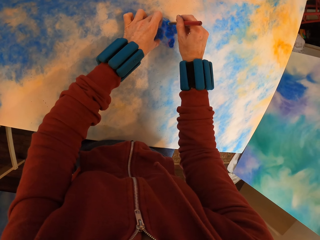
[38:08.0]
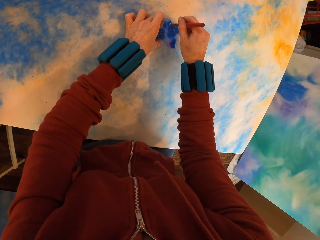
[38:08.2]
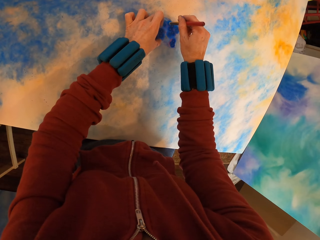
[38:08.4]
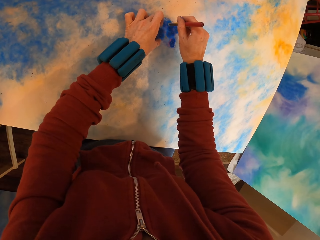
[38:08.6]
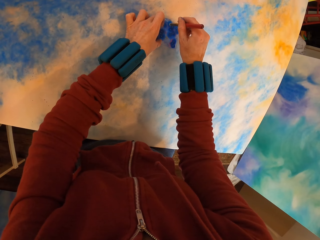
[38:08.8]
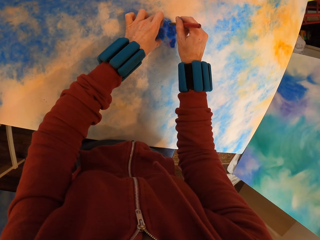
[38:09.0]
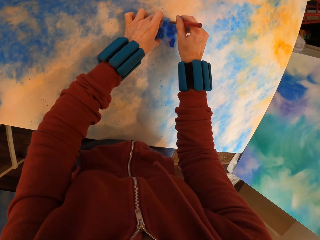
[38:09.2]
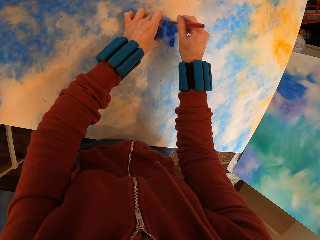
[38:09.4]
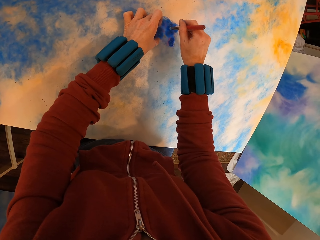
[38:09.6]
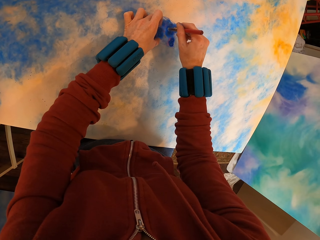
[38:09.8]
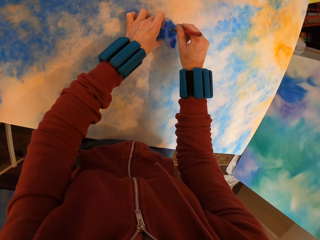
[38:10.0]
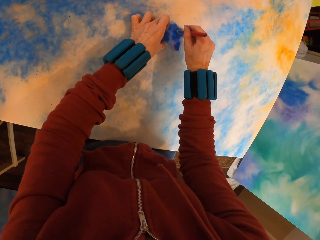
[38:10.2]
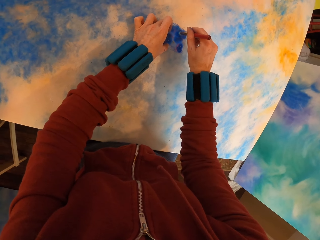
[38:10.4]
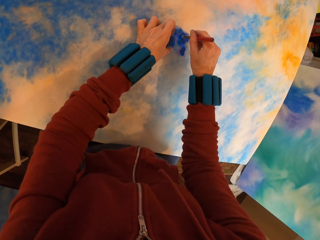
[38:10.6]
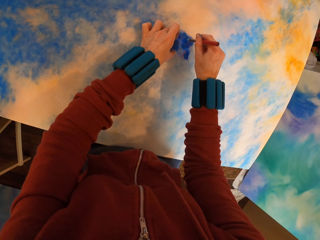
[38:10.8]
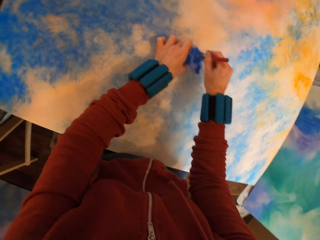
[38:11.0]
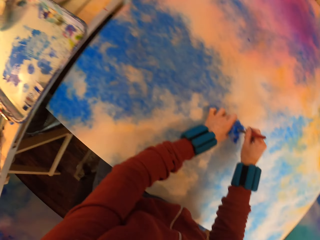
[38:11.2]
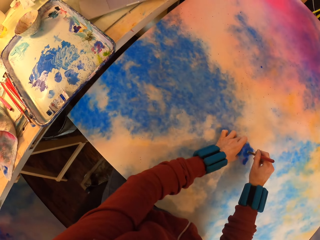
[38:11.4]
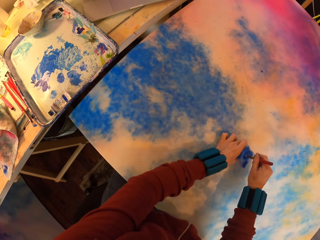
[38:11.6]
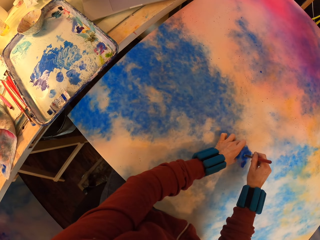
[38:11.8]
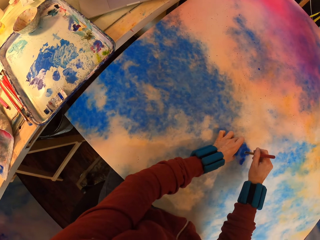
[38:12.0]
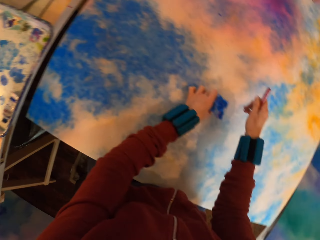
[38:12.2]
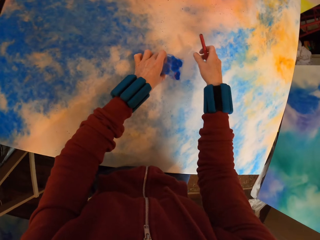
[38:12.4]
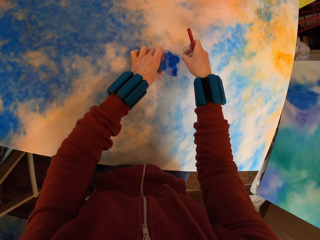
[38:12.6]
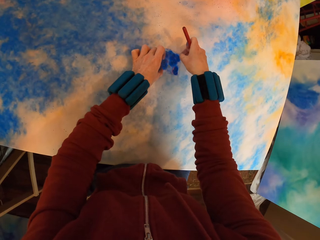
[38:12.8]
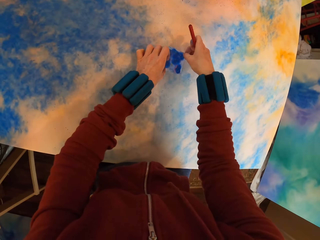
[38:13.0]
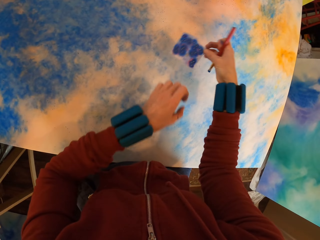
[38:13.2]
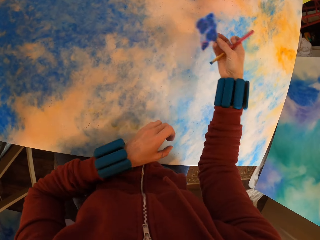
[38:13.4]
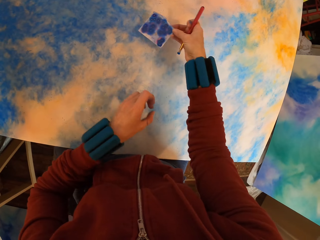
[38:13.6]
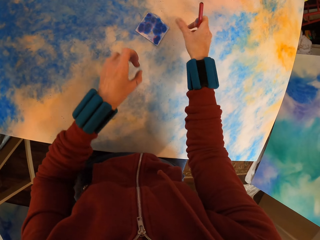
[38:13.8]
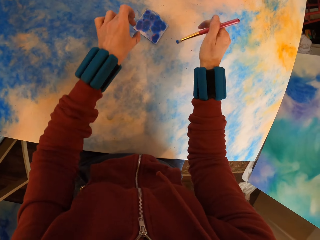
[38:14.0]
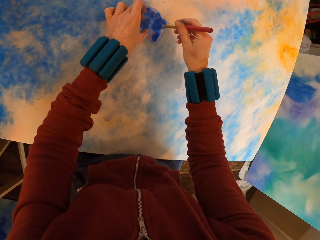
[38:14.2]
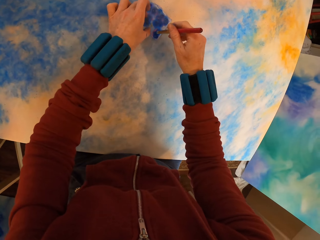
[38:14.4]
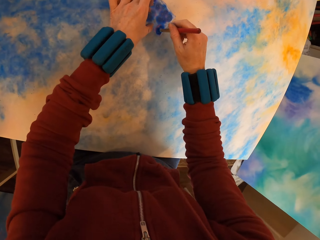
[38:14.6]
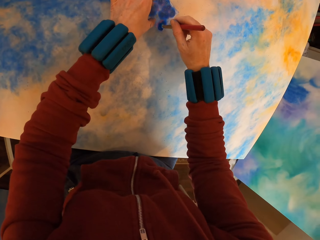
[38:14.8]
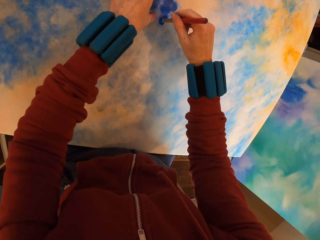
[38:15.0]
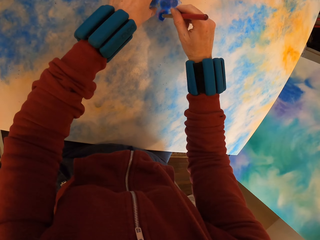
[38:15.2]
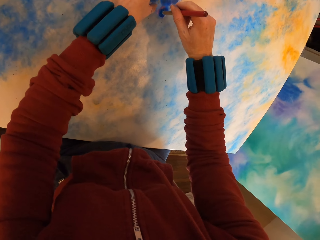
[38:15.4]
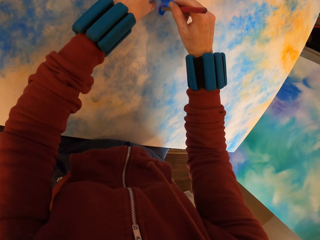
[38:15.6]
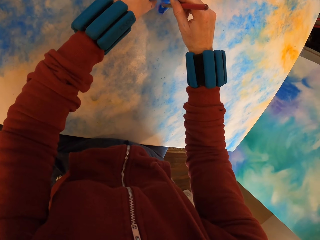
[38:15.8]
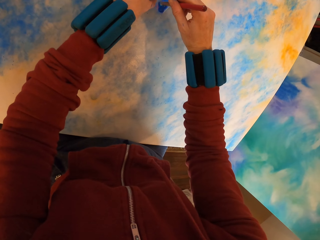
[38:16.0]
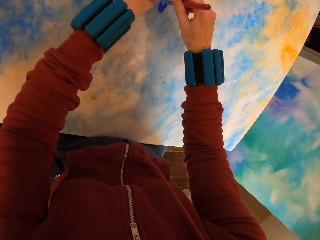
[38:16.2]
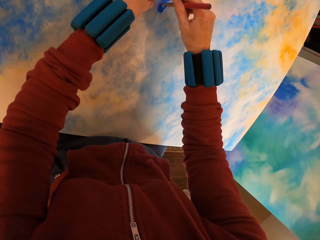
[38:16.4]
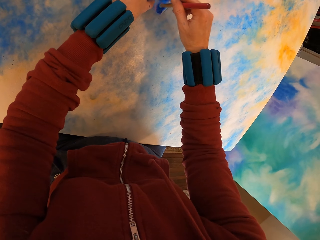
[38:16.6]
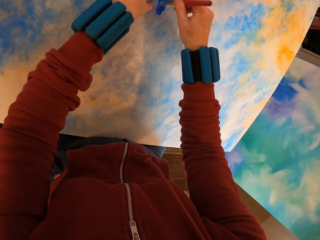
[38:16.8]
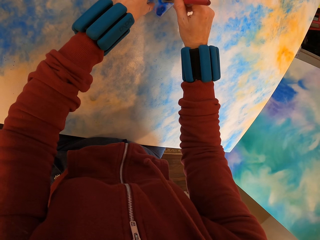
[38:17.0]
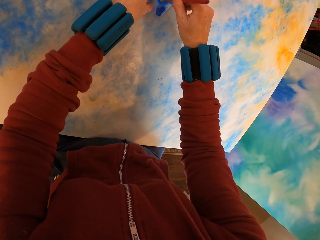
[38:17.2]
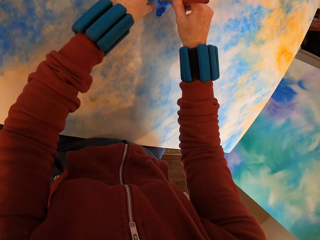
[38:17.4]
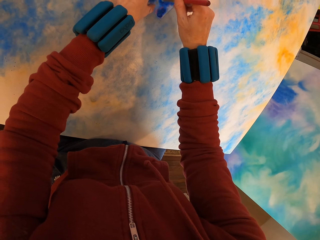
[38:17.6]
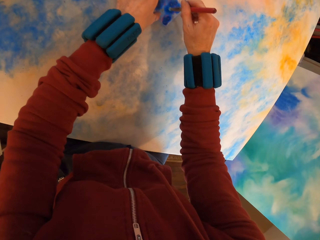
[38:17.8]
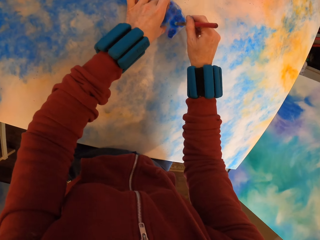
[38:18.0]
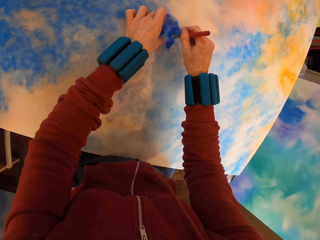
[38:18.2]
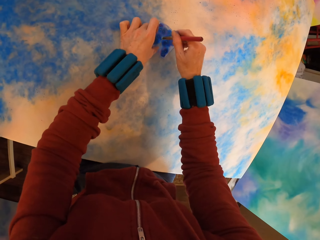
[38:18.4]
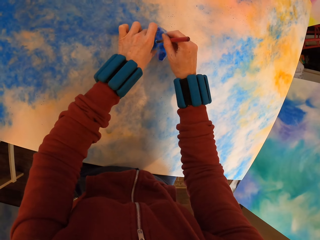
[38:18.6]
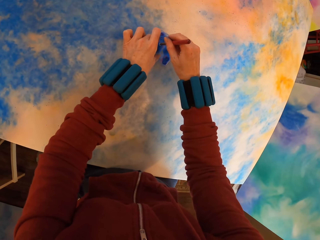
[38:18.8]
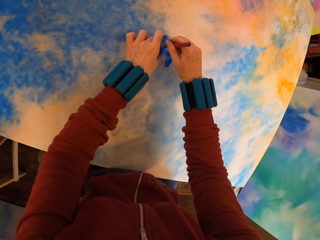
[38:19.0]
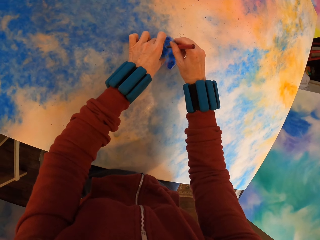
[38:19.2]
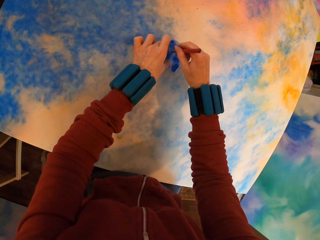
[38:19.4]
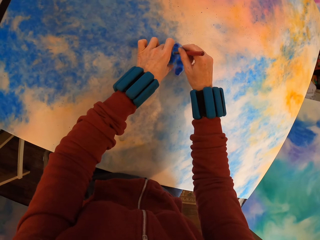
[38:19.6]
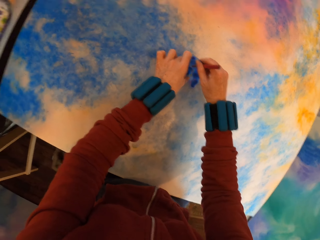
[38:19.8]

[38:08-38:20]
The camera wearer lifts the canvas. They place the paper on the canvas. They paint the canvas.

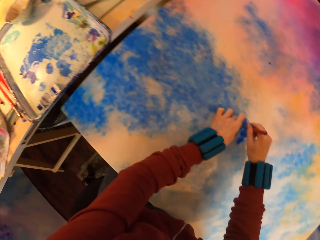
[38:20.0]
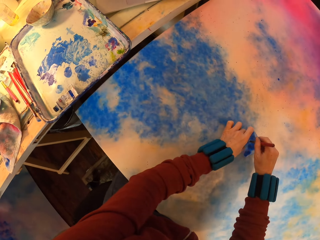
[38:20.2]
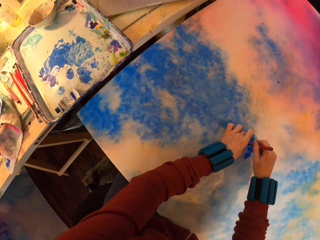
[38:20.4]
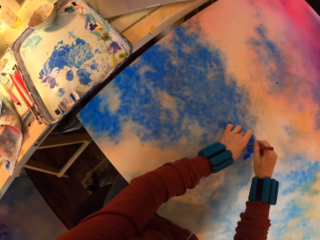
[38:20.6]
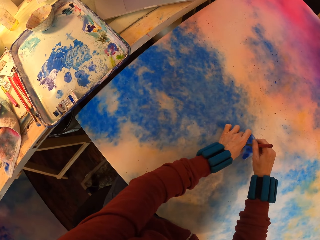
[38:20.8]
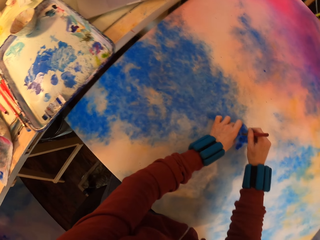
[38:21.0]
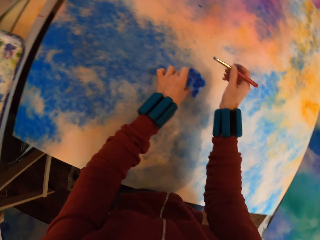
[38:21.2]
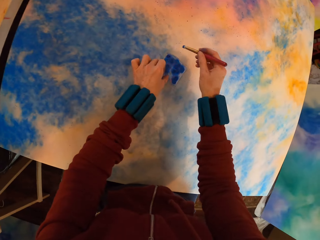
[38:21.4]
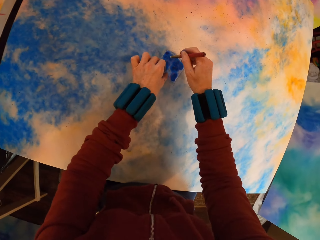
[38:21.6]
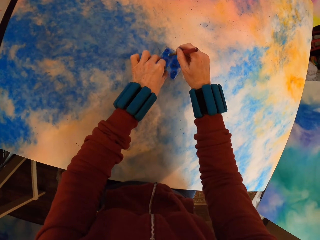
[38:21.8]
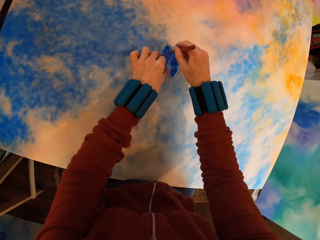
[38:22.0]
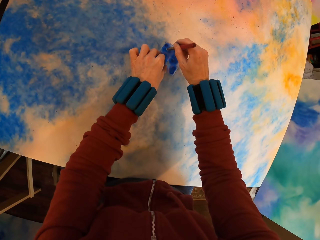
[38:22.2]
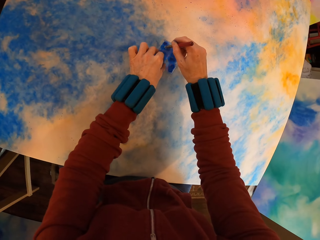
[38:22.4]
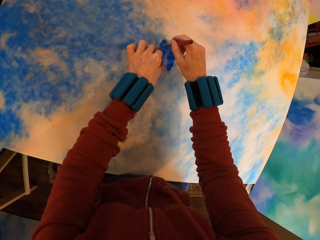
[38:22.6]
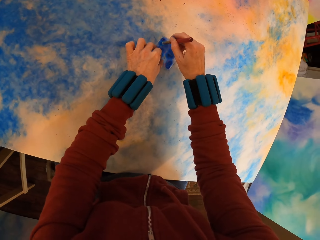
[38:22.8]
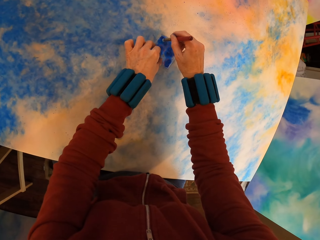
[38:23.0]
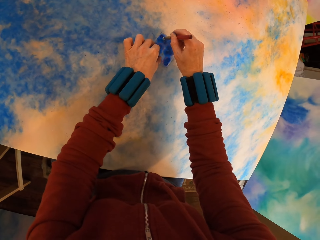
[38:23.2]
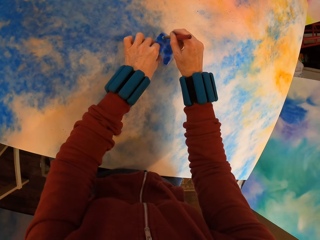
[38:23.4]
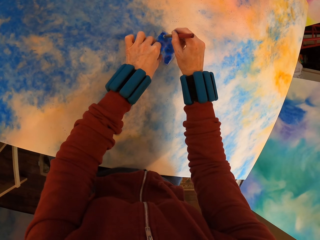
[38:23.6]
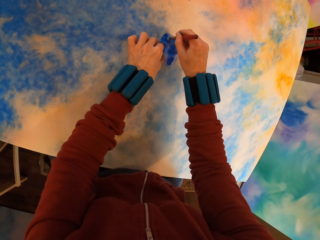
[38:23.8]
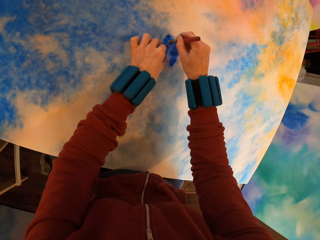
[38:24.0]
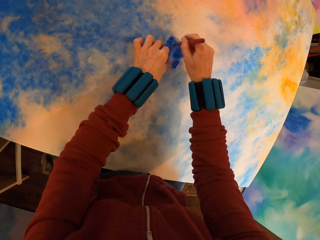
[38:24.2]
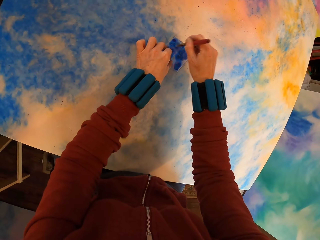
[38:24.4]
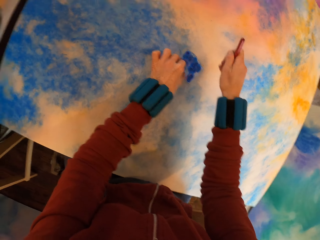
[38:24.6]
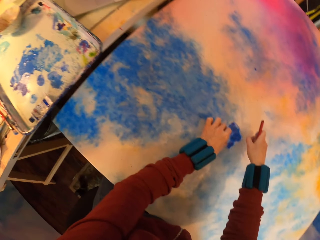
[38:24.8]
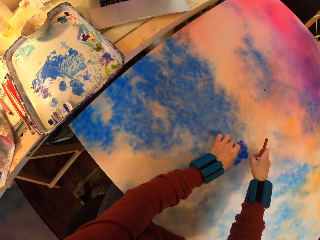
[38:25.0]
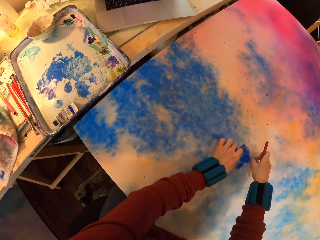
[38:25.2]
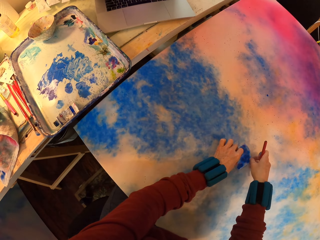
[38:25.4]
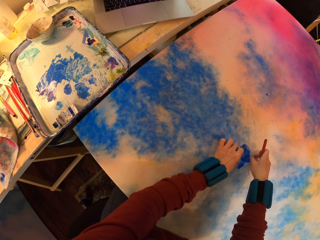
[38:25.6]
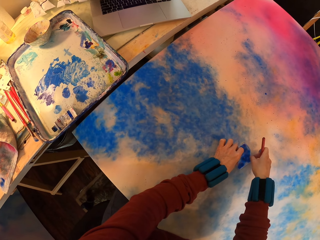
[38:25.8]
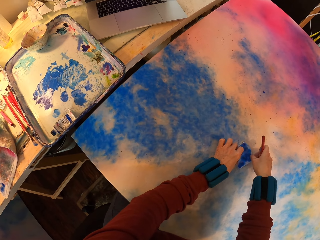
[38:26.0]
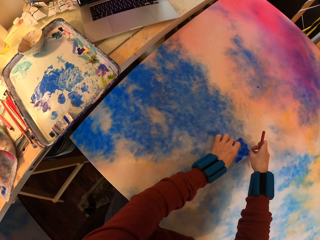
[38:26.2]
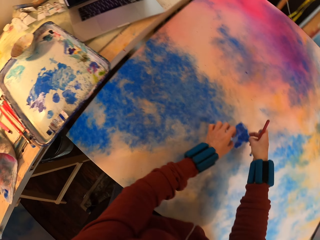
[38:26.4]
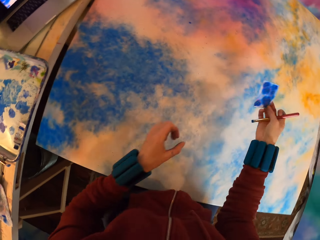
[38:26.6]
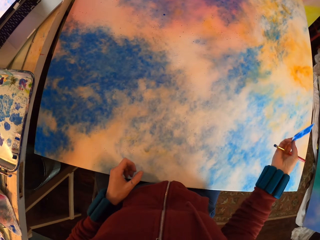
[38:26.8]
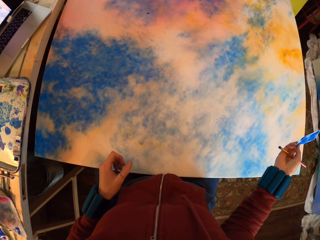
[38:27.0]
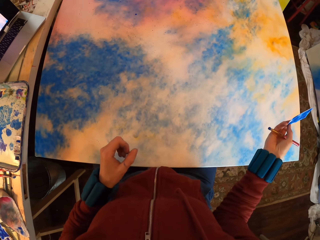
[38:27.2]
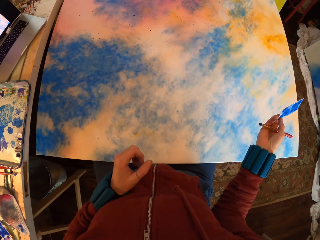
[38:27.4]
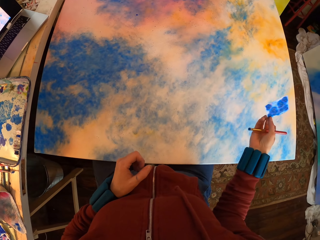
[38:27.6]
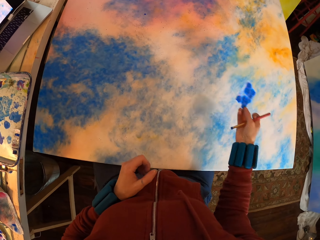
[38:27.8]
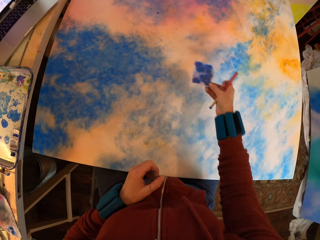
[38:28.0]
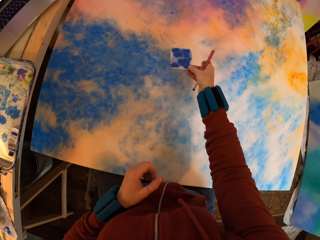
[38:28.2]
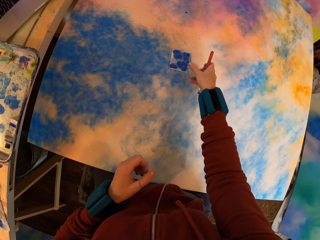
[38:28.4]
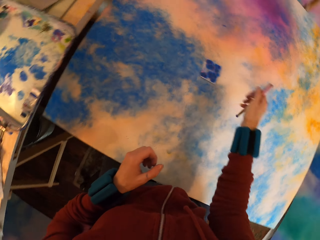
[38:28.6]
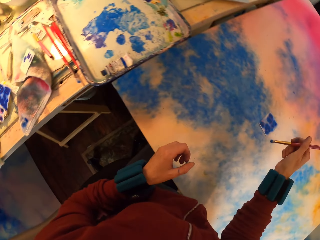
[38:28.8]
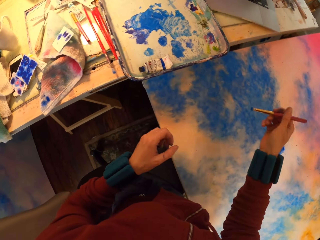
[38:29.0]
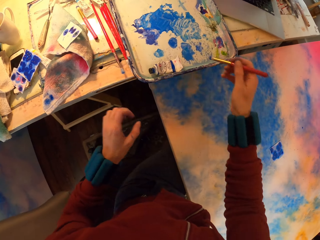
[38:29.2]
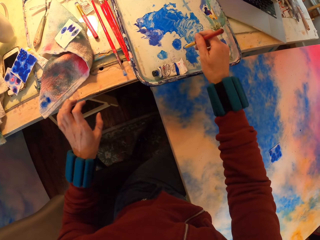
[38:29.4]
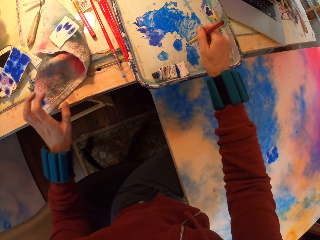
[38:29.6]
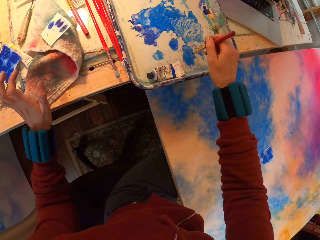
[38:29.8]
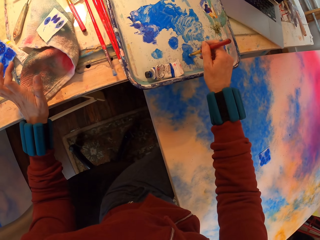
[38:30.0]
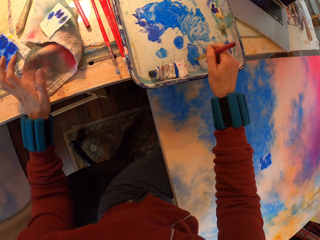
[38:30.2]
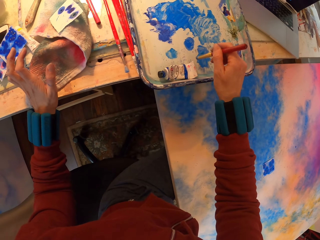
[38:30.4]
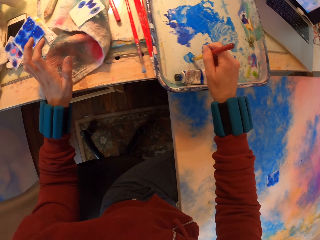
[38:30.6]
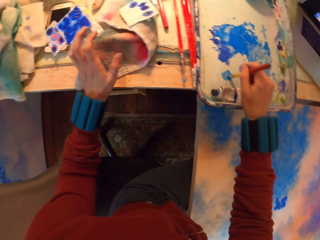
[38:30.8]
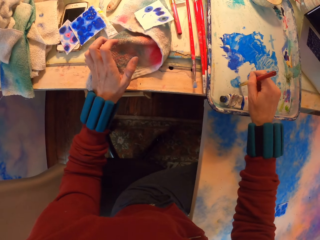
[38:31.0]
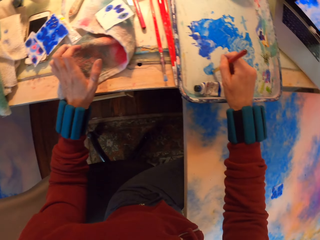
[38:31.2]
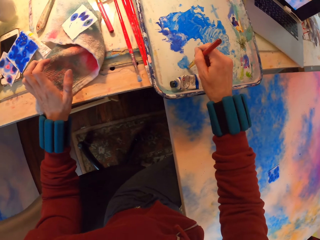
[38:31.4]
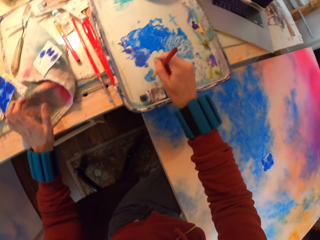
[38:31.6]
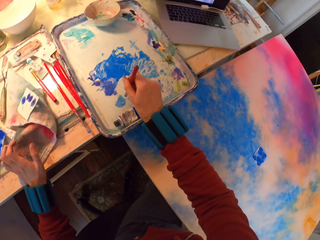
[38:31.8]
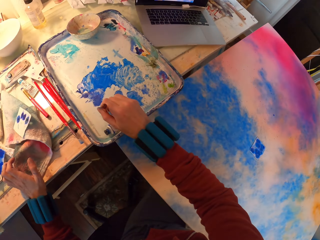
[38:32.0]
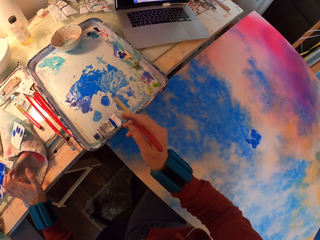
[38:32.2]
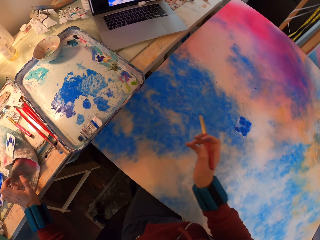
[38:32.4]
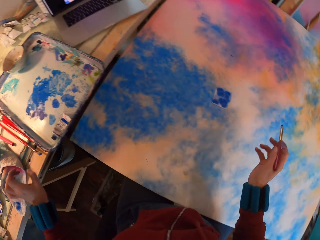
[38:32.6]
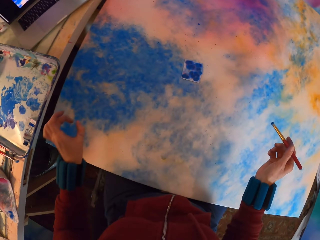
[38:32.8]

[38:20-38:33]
The camera wearer lifts the paper. They place the paper on the canvas. They rub paint on the tray with a brush.
